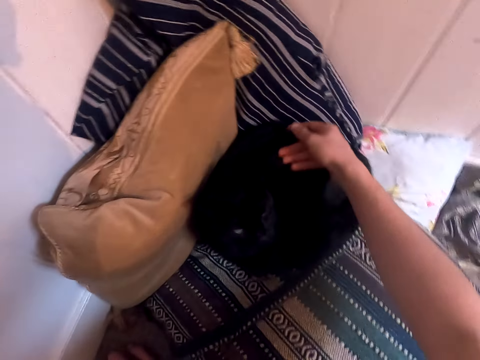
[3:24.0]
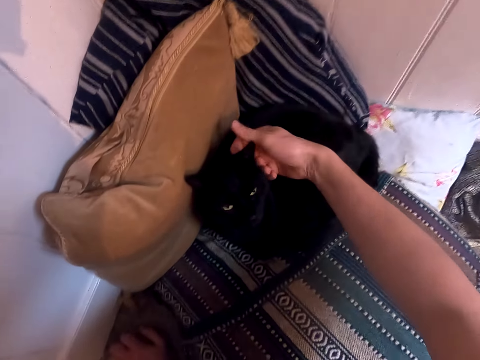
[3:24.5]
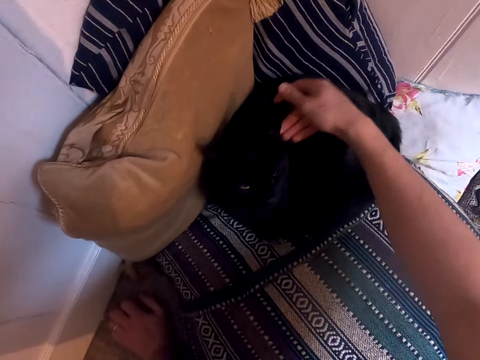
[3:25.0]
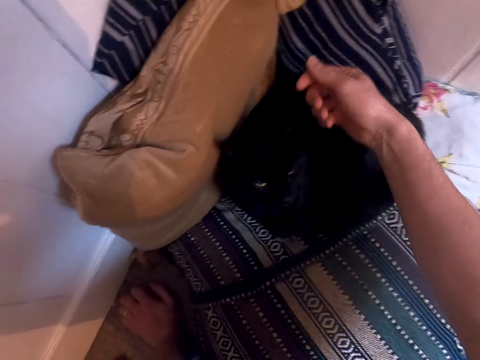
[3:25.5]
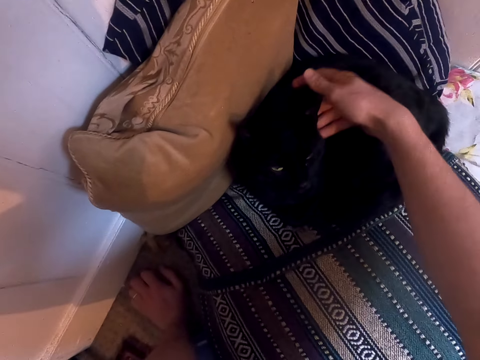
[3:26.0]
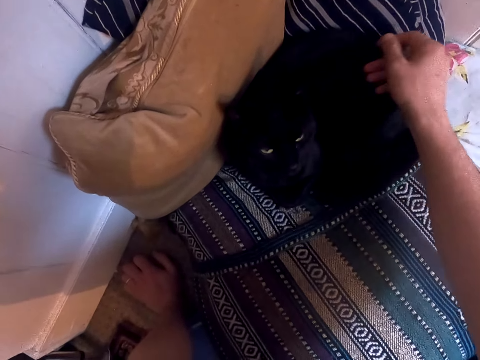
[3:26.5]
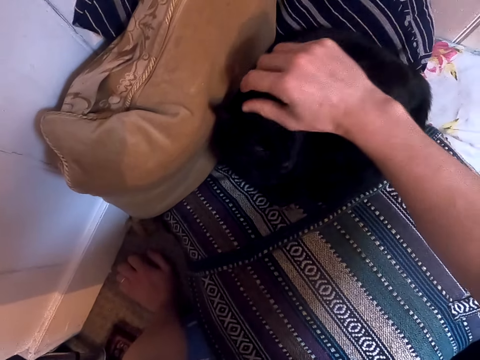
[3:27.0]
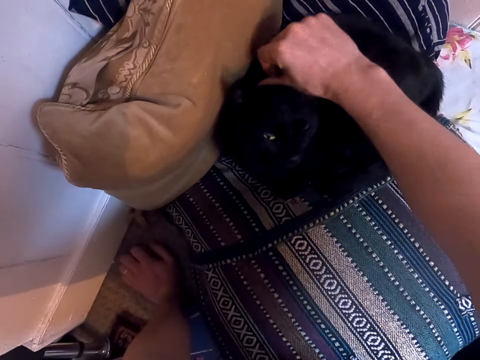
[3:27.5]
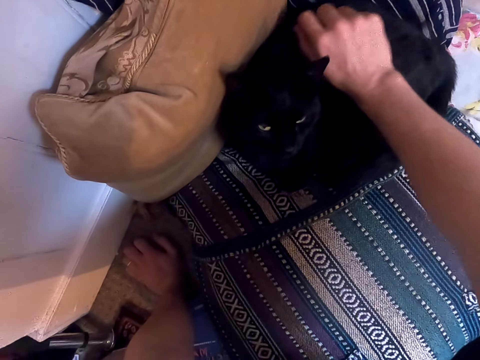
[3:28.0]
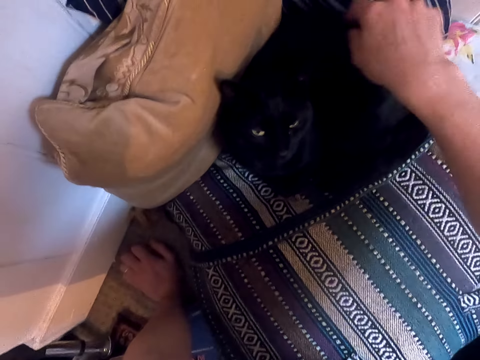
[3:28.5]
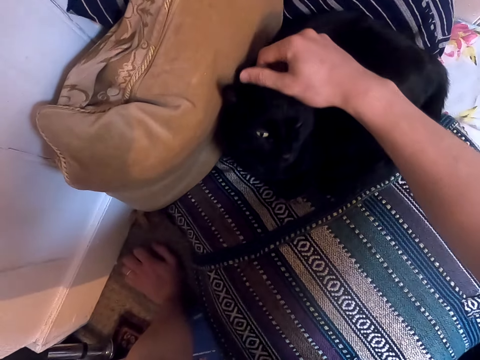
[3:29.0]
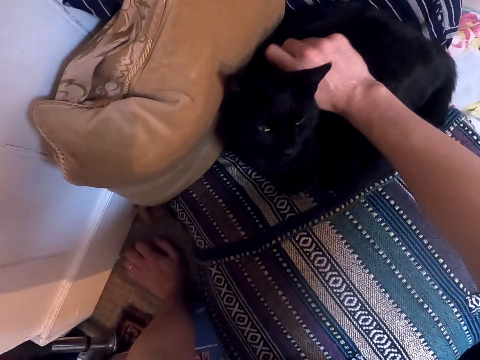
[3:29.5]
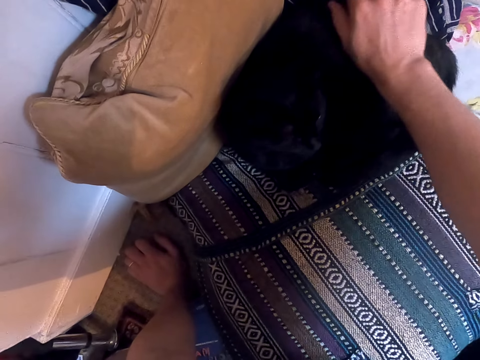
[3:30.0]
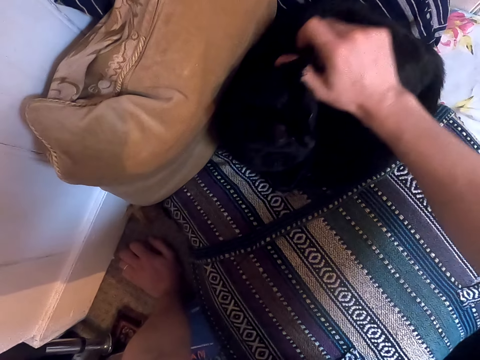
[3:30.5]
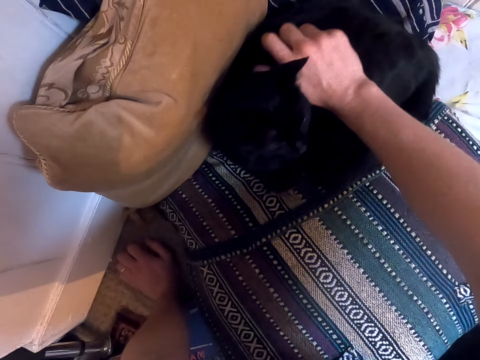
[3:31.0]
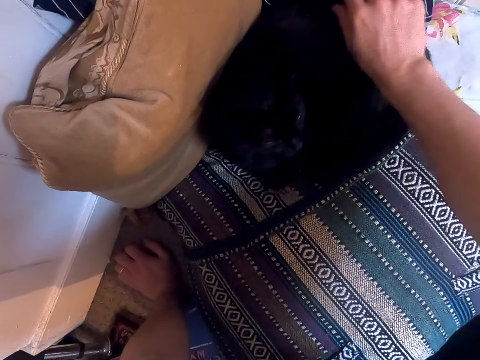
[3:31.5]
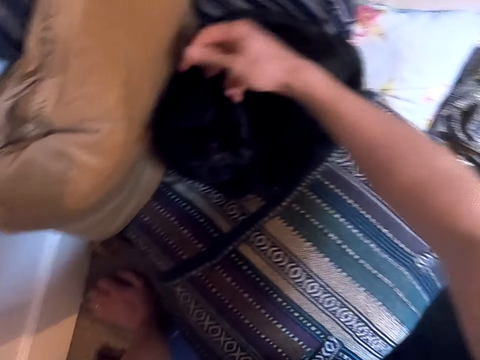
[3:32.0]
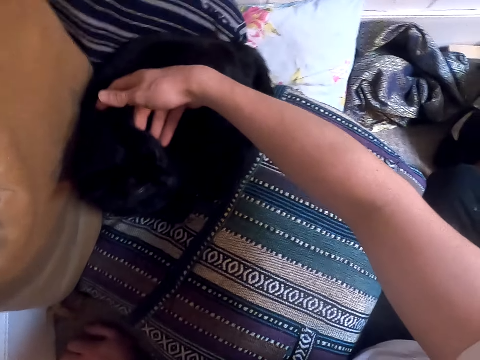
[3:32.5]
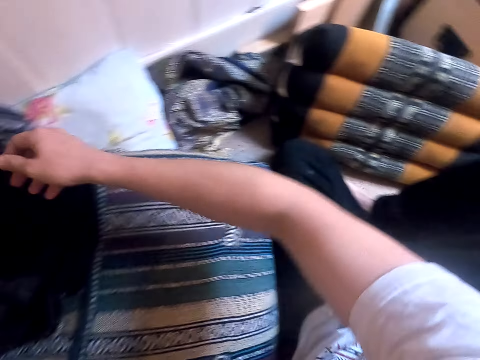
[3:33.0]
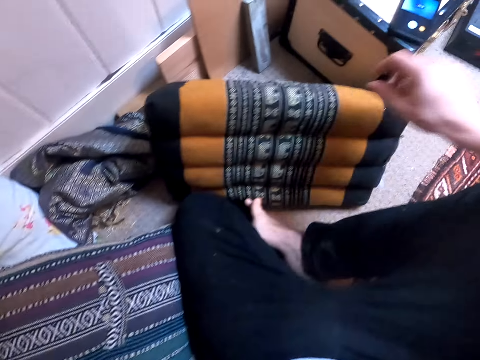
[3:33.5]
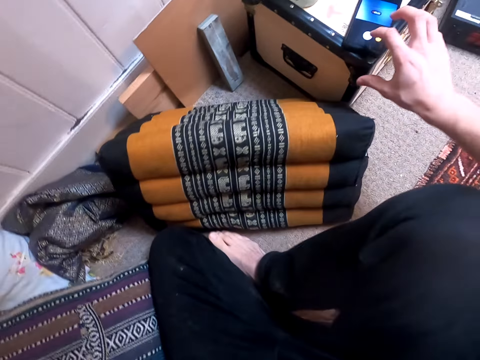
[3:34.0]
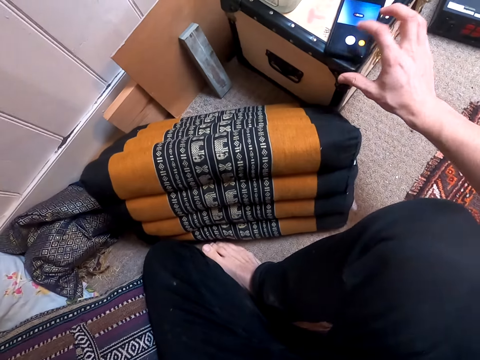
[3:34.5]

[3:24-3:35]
The camera wearer operates the phone.
